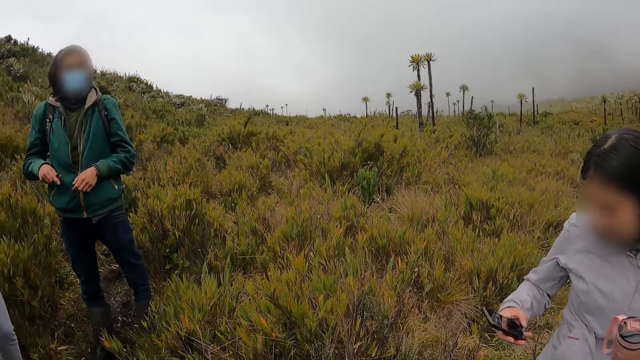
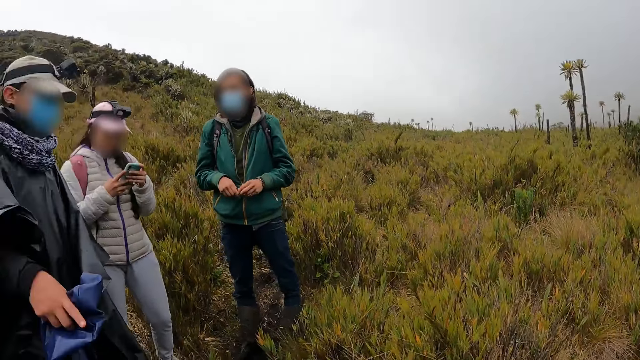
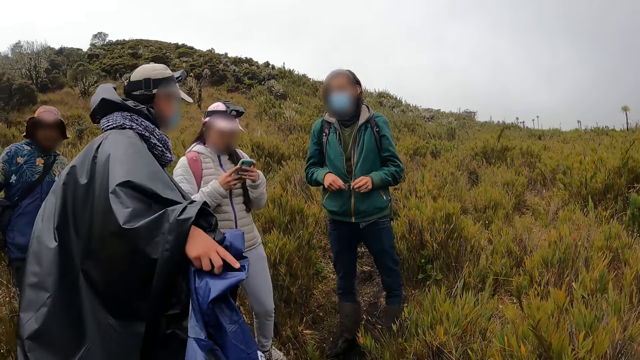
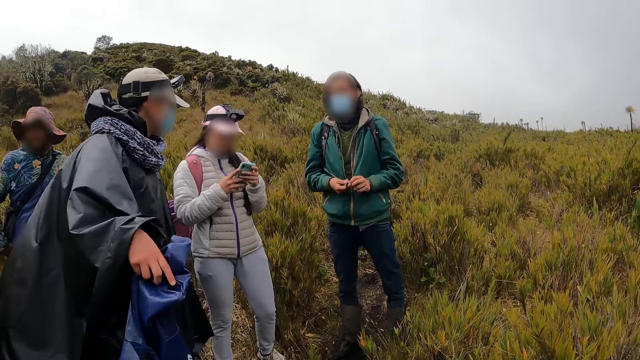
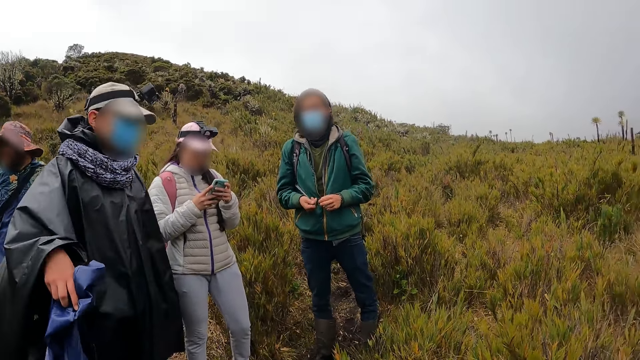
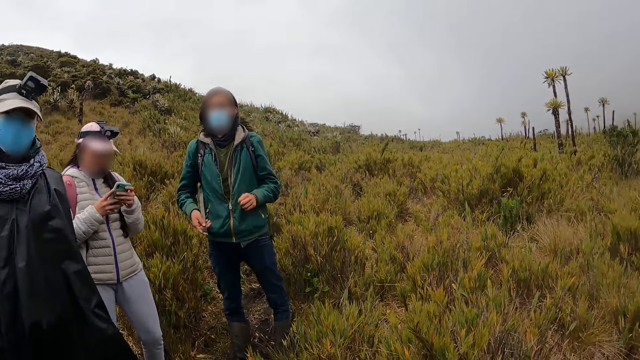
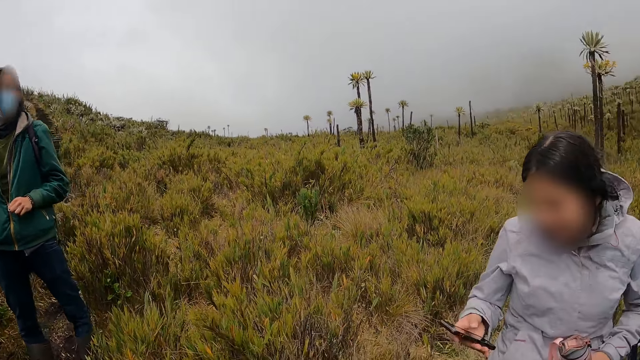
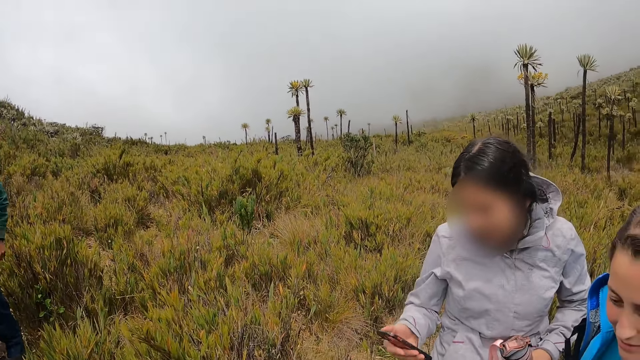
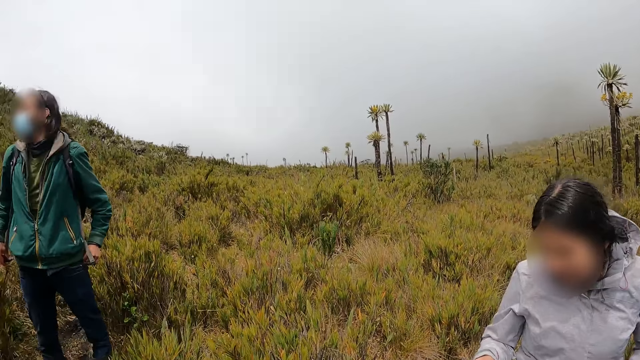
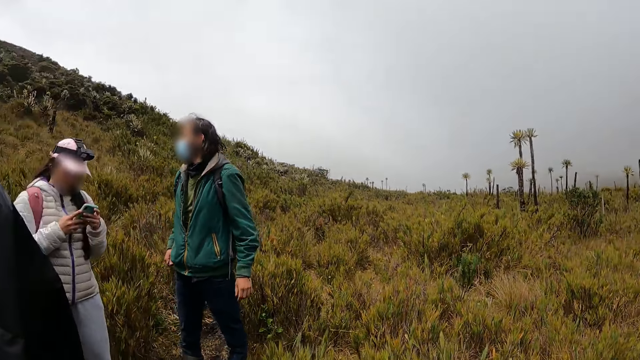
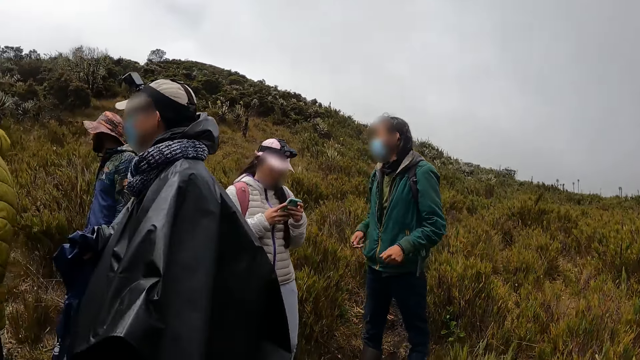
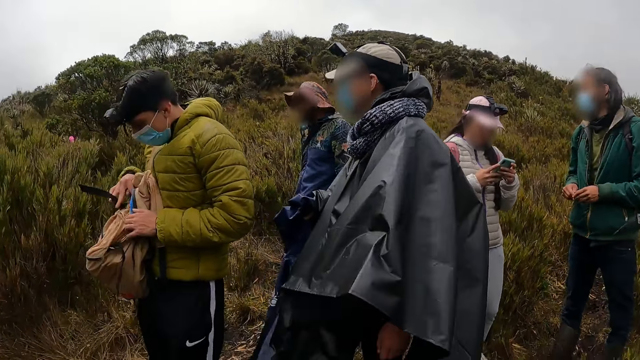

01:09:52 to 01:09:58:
The woman presses the phone in her right hand with her right hand. A hiker holds the phone with both hands.

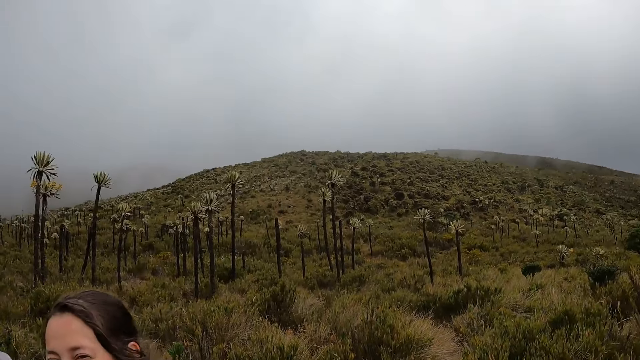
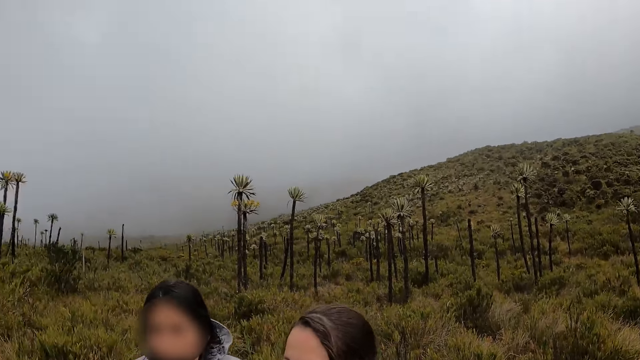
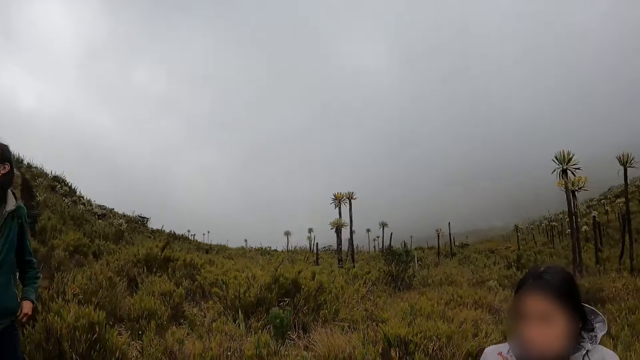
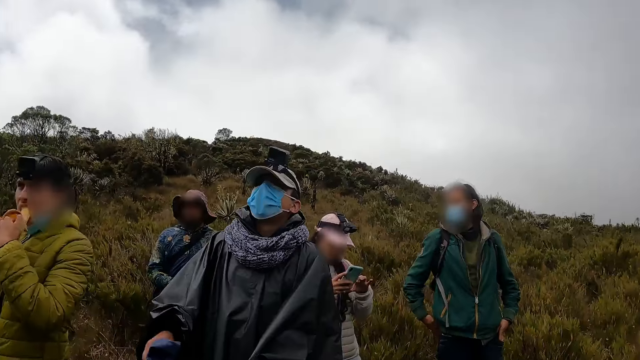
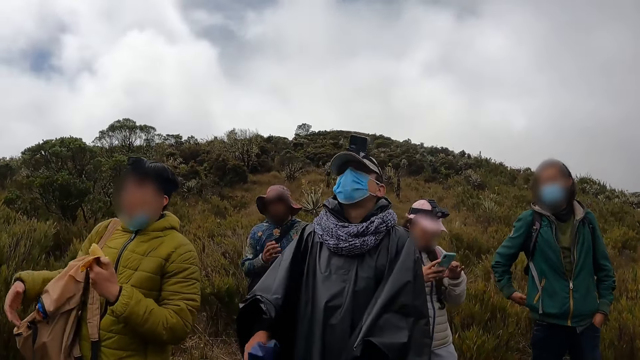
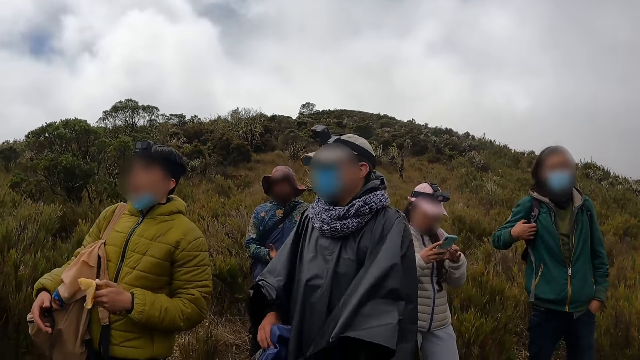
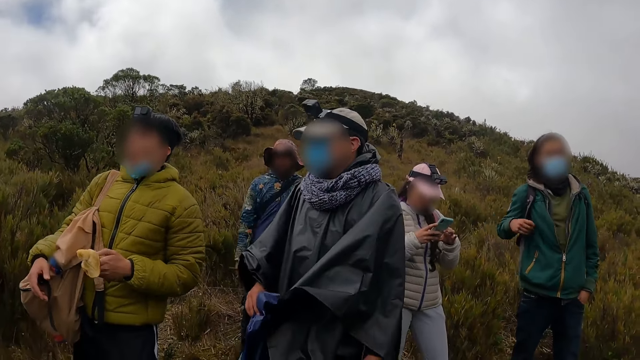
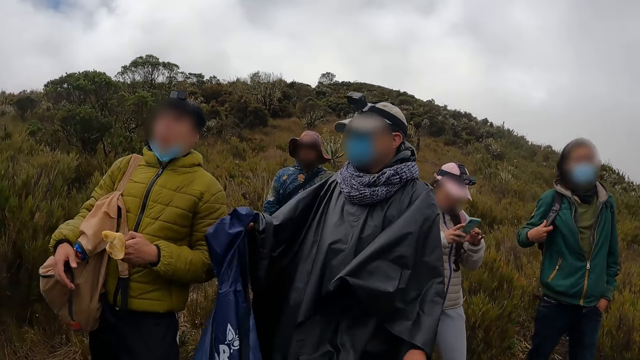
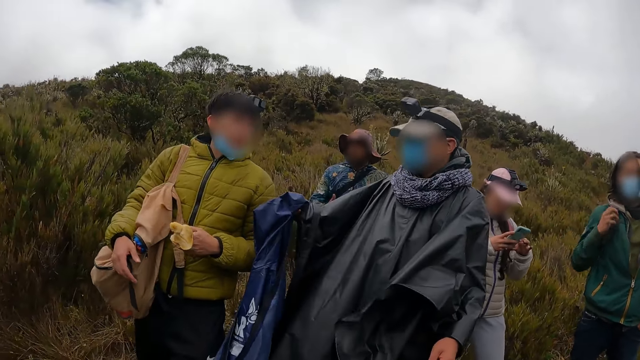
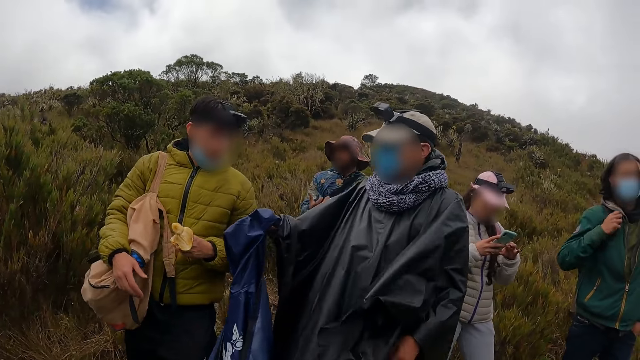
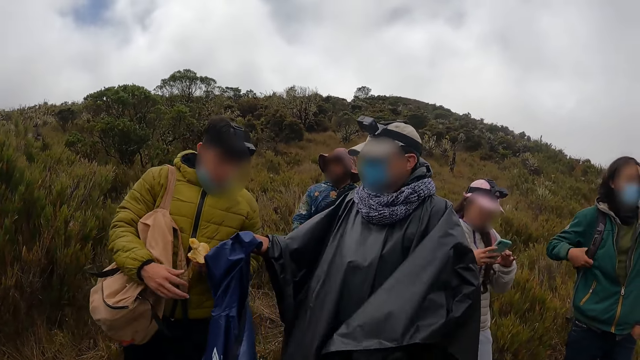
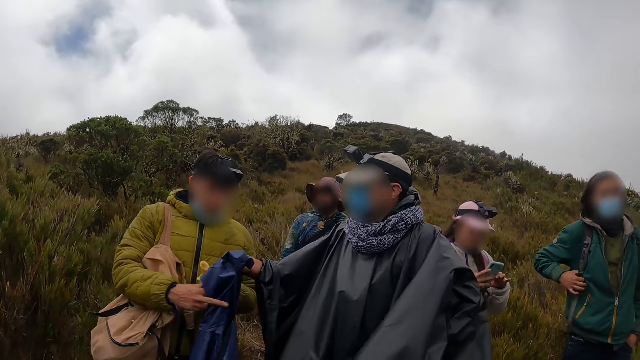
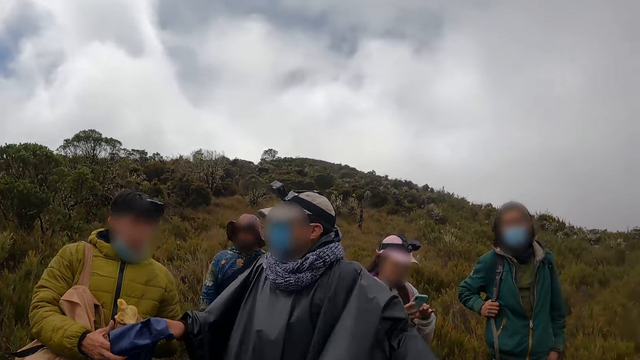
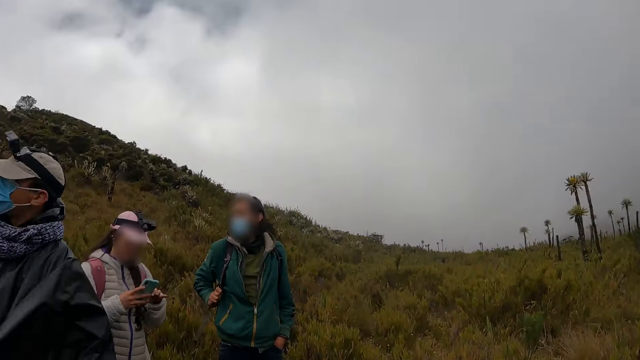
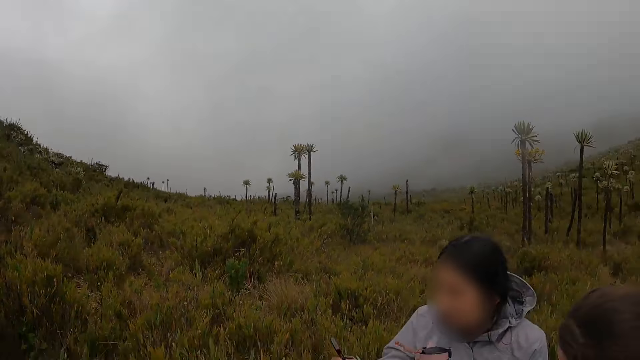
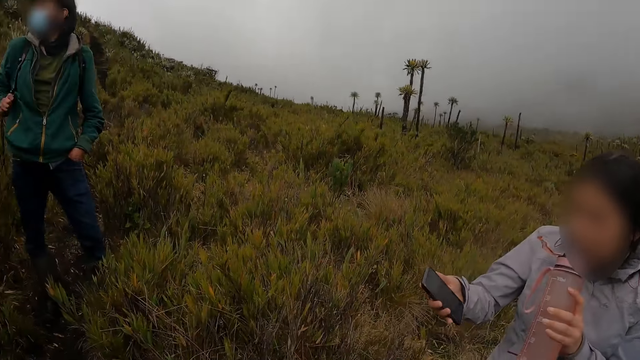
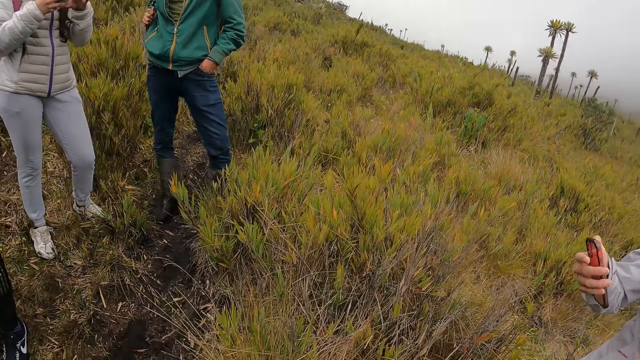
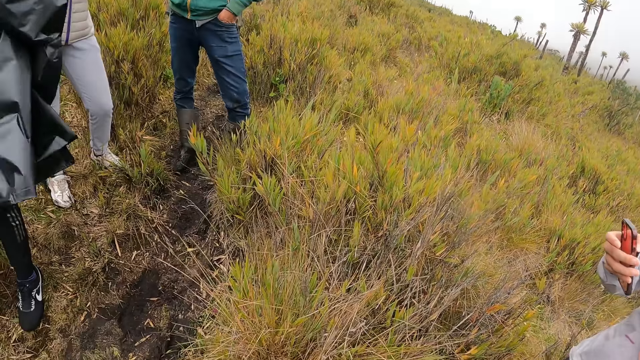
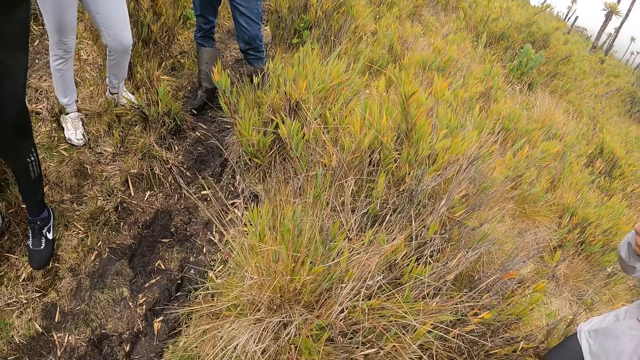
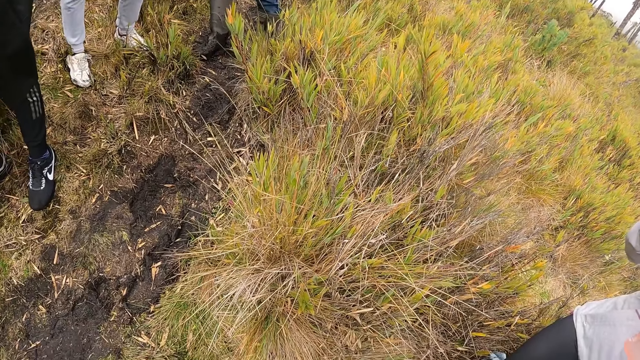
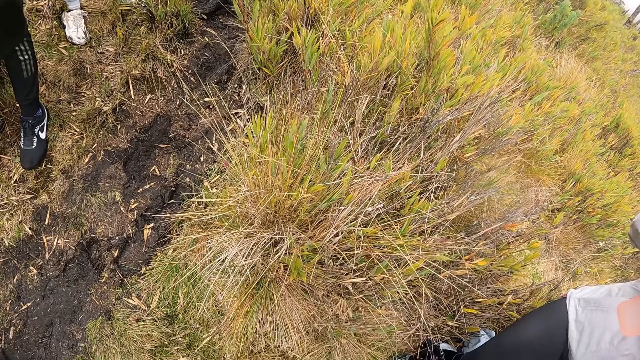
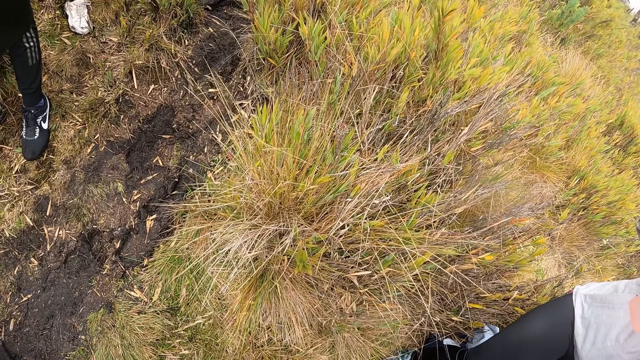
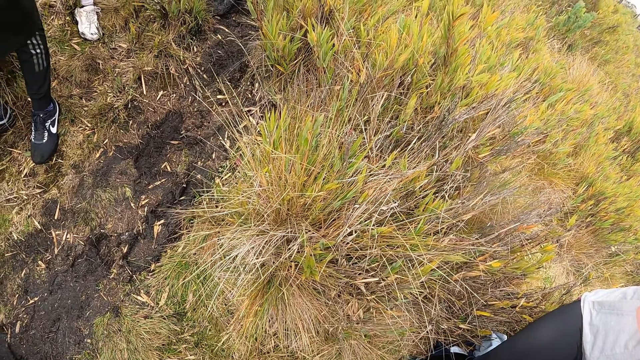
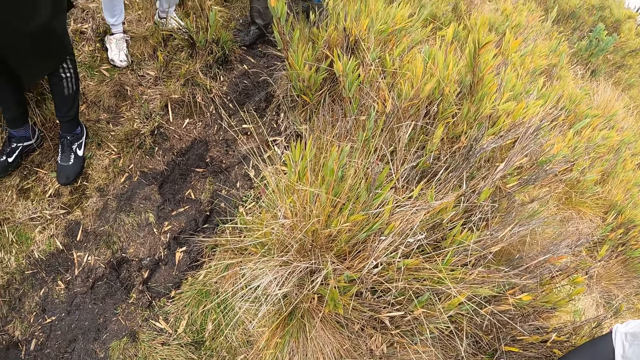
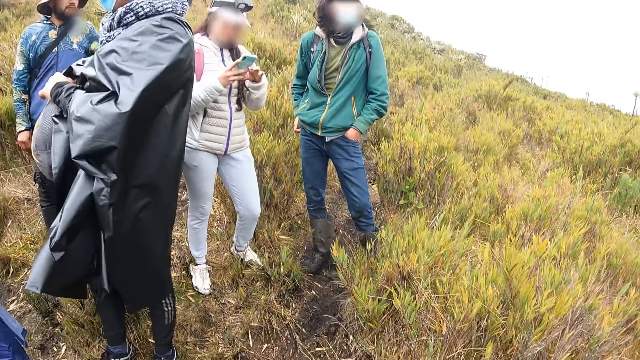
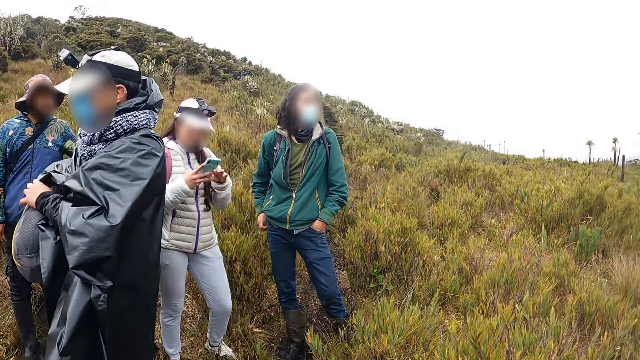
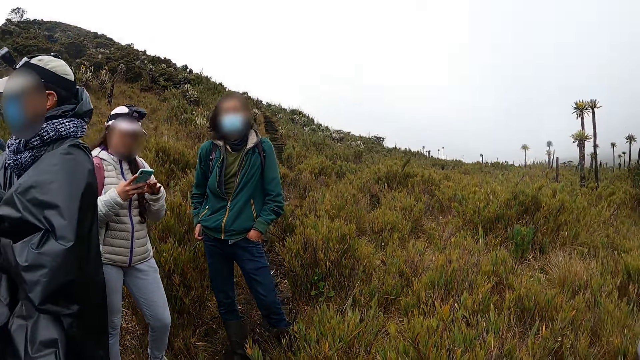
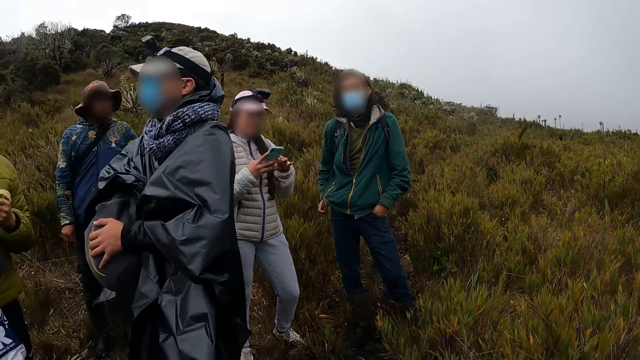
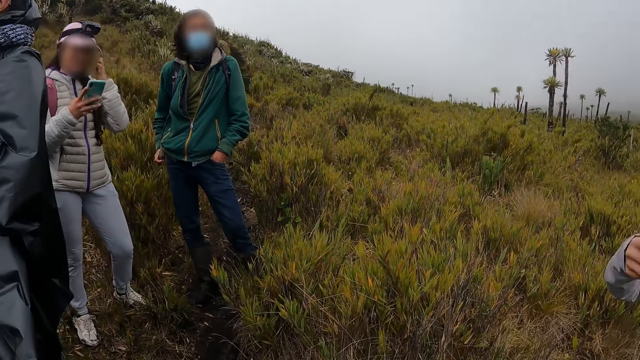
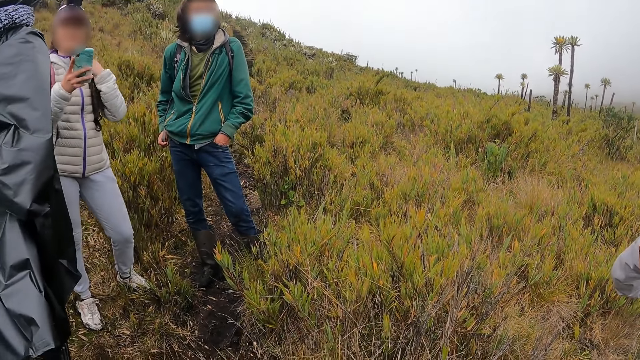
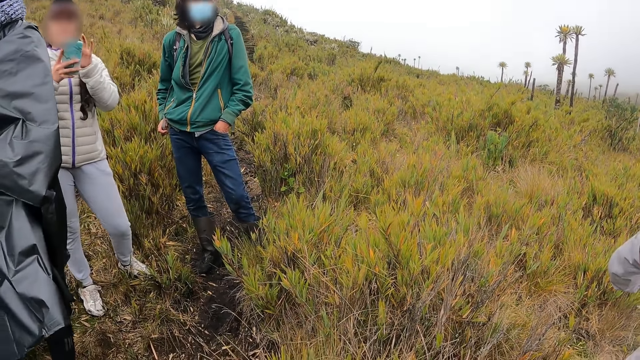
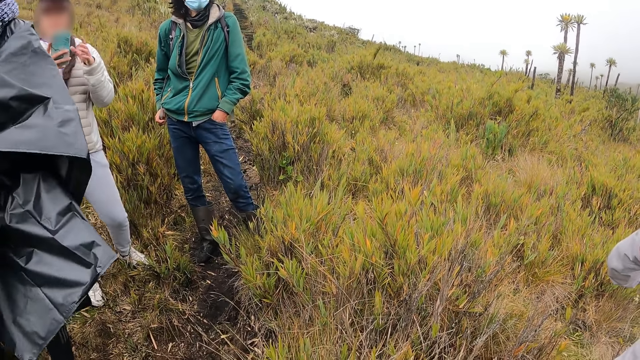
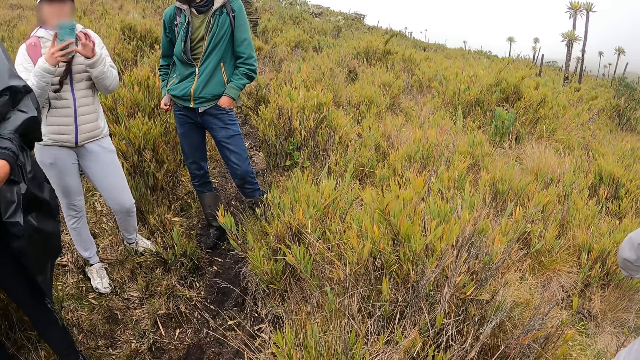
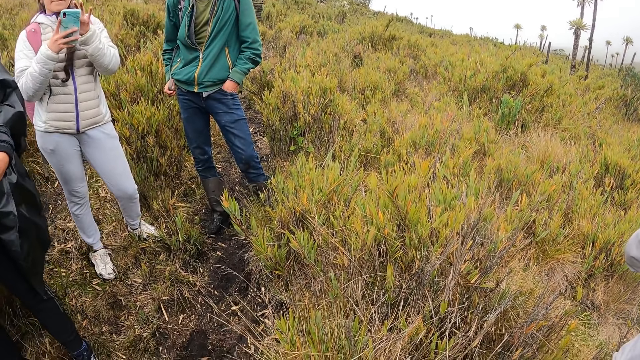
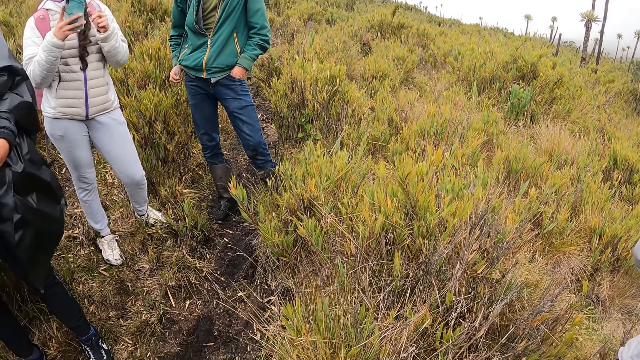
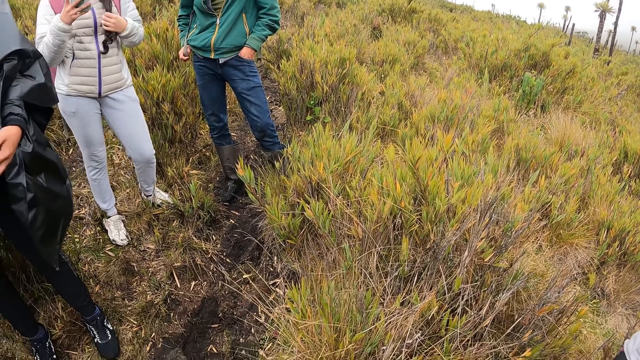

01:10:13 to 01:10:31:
A hiker eats a banana in his left hand. The hiker collects a piece of cloth in the right hand of another hiker with his right hand. The woman presses the phone in her right hand with her right hand.
